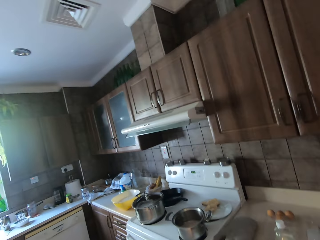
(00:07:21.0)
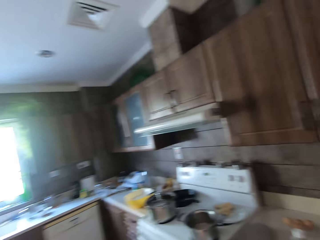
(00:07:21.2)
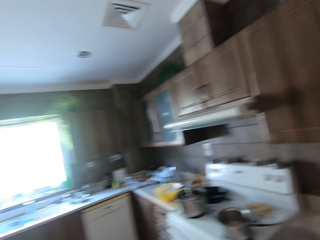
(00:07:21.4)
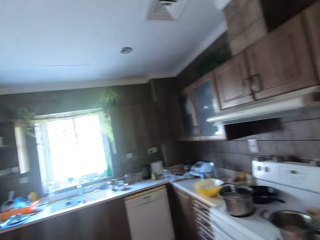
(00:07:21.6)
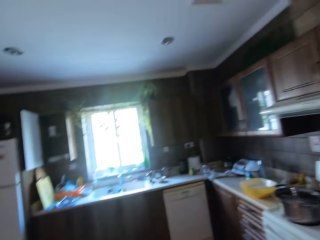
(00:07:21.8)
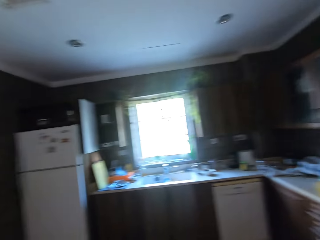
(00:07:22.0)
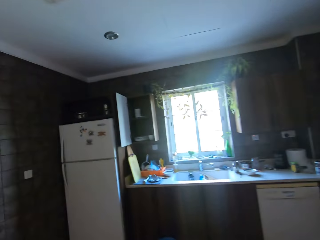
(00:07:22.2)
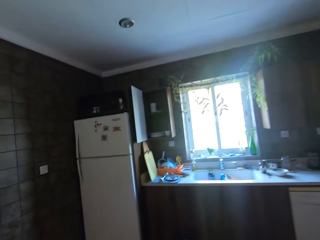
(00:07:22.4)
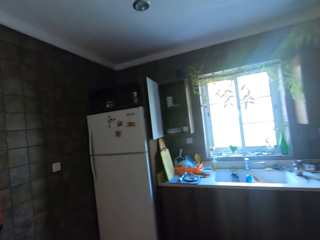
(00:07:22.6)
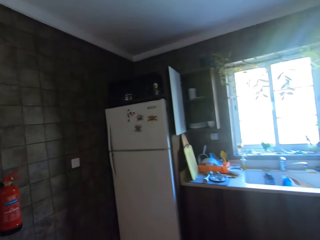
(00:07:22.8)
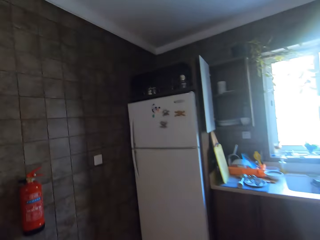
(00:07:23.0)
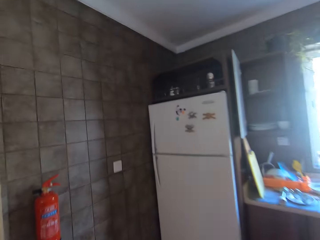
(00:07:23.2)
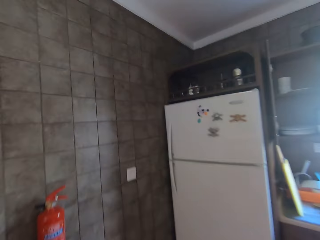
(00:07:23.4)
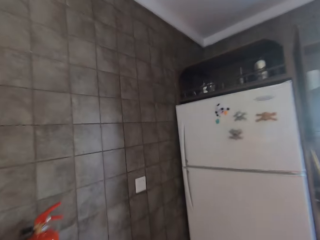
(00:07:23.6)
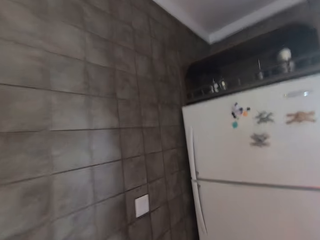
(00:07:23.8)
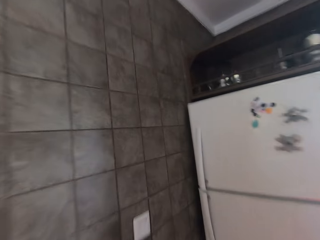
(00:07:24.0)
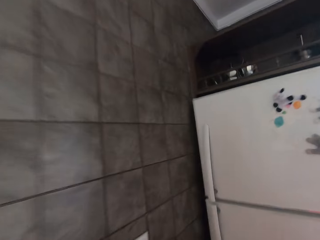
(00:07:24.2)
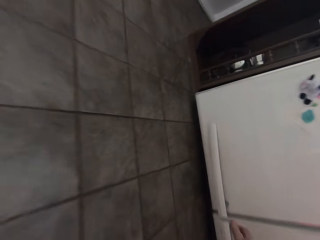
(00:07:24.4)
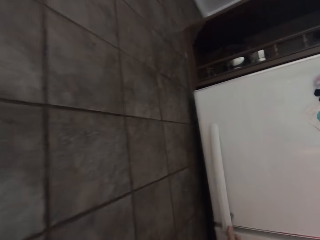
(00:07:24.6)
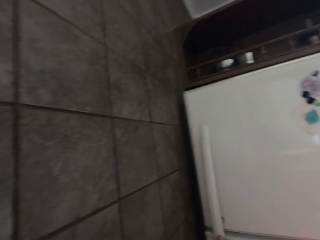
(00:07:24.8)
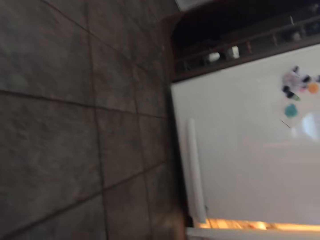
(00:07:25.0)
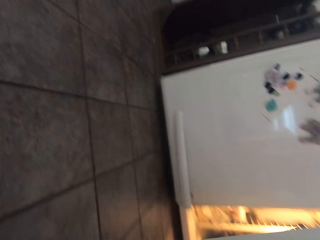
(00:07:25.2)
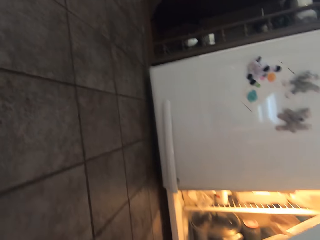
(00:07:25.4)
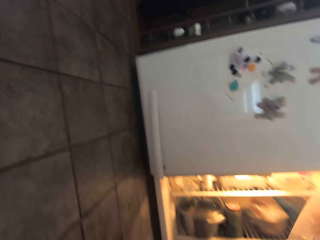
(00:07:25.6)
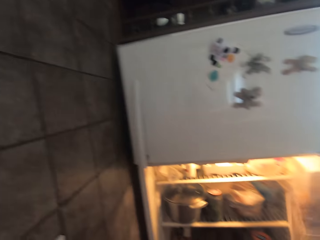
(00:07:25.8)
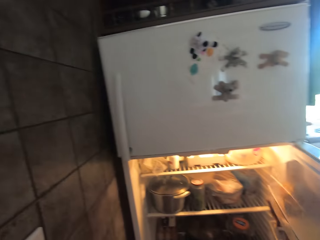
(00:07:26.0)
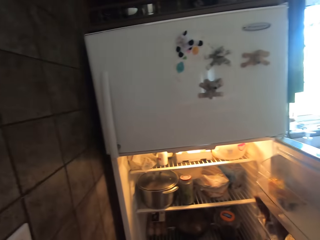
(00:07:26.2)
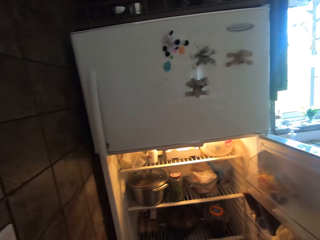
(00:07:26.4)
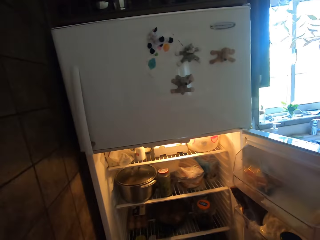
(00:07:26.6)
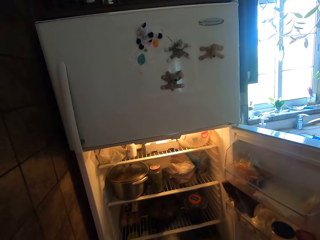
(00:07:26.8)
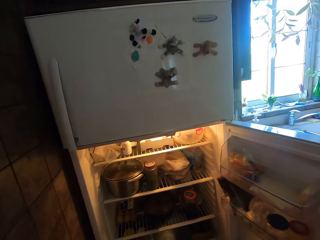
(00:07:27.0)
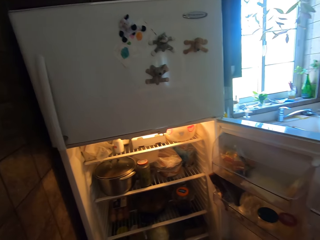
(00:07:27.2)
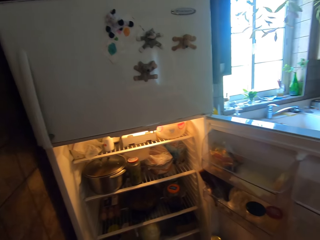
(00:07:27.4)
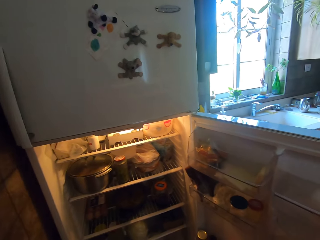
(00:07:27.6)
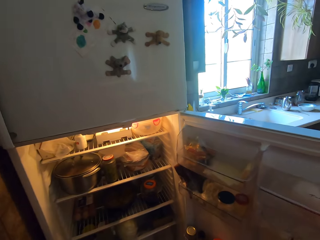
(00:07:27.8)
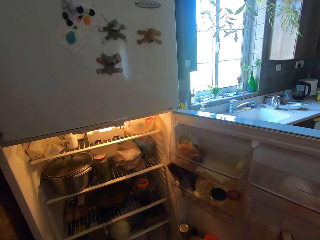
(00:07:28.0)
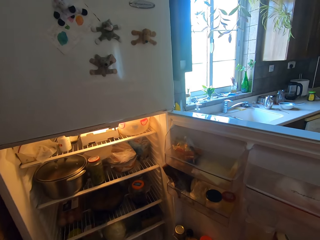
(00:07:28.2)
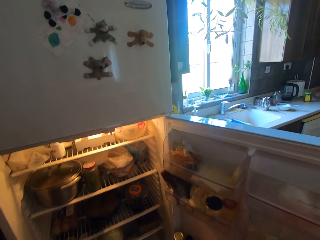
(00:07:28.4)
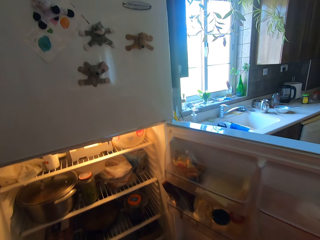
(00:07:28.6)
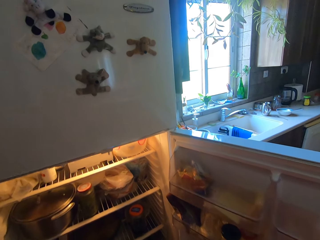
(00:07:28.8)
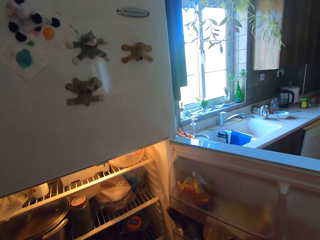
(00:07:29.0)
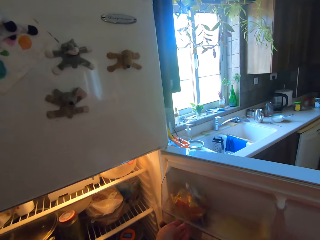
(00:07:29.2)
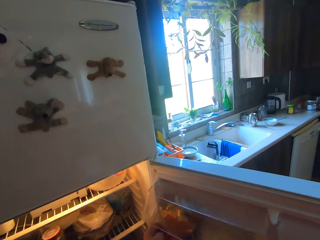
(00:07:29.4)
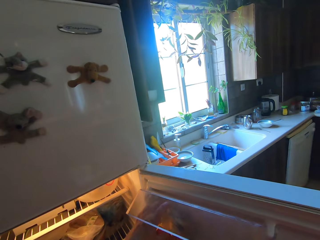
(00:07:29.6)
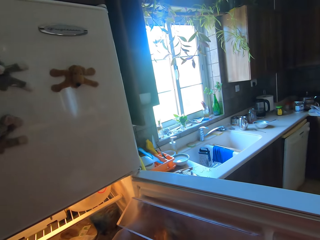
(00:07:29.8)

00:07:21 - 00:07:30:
The camera wearer walks towards the fridge. They open the lower fridge door.

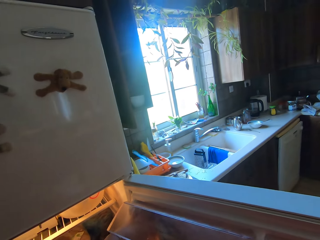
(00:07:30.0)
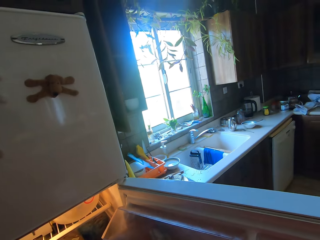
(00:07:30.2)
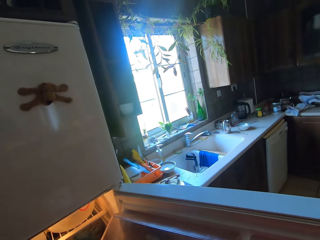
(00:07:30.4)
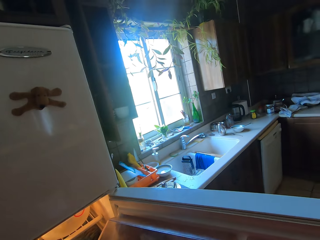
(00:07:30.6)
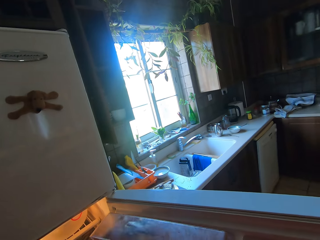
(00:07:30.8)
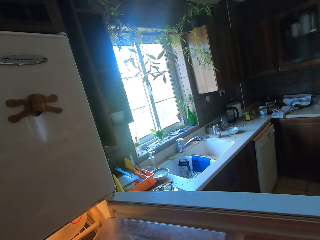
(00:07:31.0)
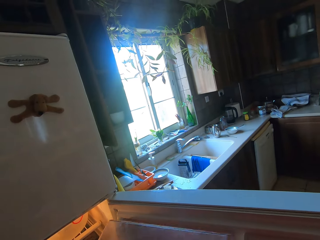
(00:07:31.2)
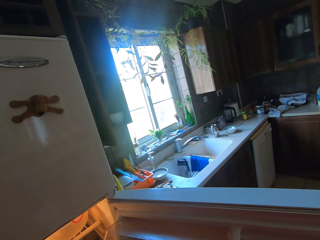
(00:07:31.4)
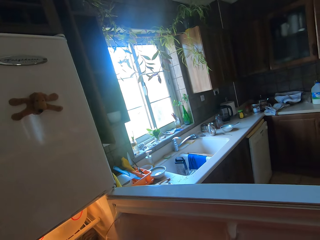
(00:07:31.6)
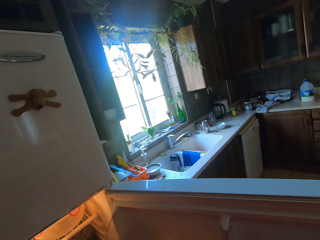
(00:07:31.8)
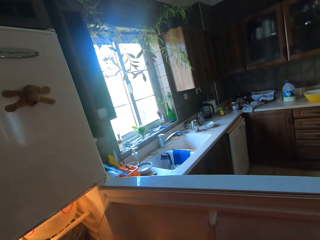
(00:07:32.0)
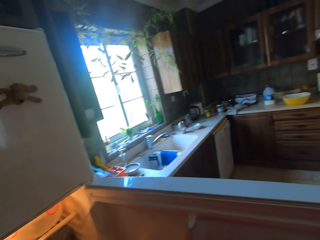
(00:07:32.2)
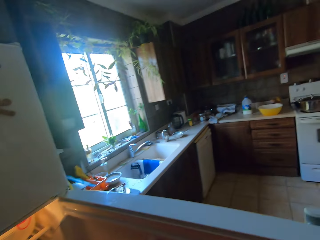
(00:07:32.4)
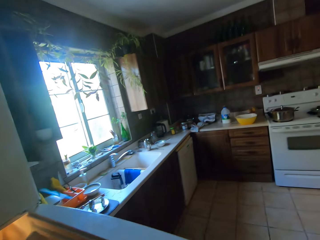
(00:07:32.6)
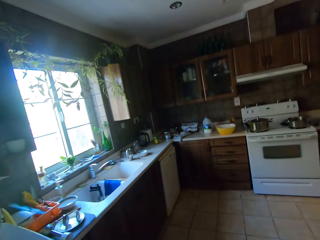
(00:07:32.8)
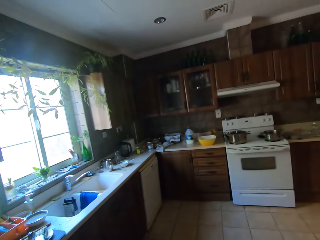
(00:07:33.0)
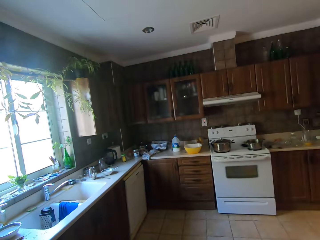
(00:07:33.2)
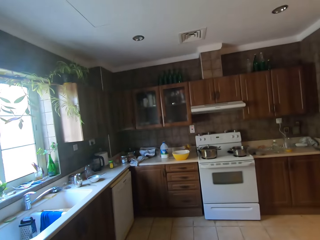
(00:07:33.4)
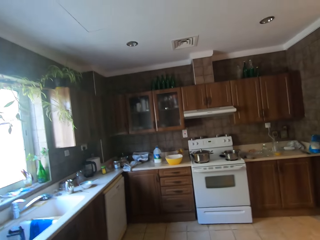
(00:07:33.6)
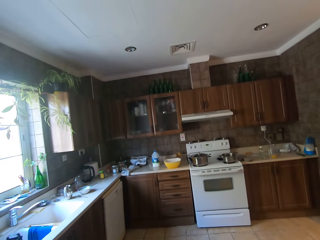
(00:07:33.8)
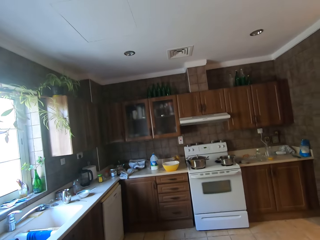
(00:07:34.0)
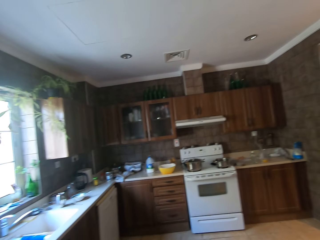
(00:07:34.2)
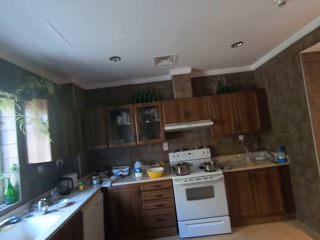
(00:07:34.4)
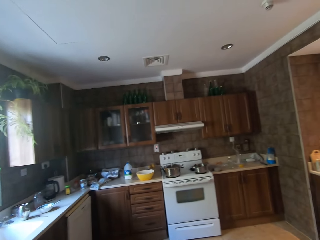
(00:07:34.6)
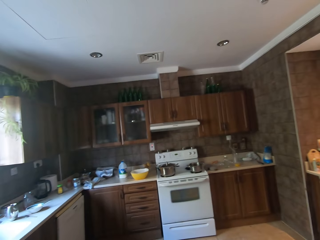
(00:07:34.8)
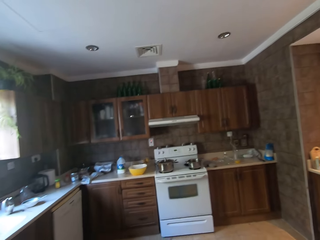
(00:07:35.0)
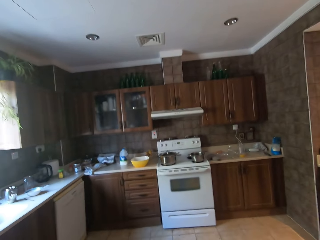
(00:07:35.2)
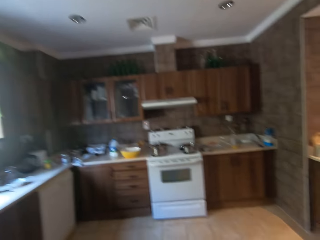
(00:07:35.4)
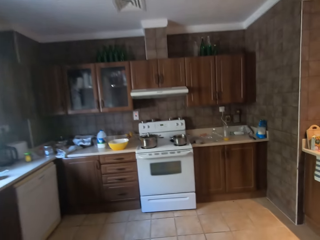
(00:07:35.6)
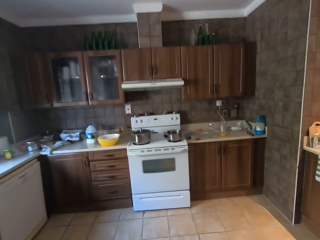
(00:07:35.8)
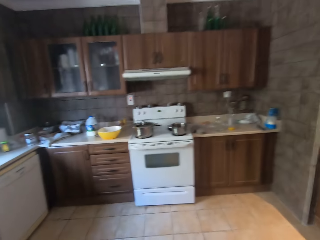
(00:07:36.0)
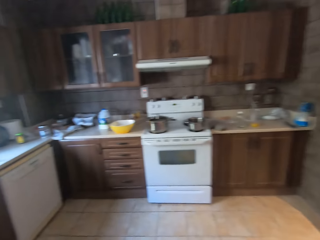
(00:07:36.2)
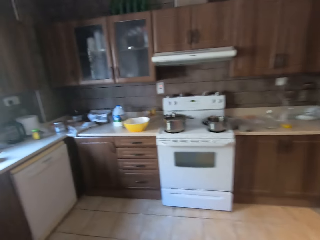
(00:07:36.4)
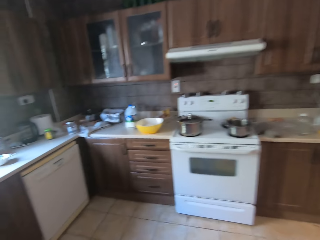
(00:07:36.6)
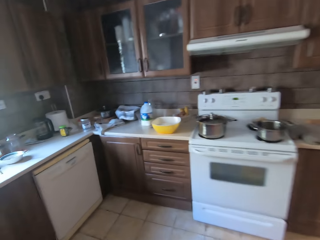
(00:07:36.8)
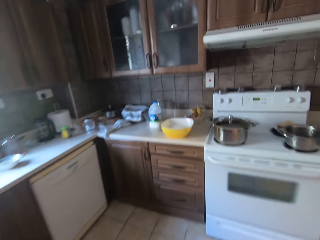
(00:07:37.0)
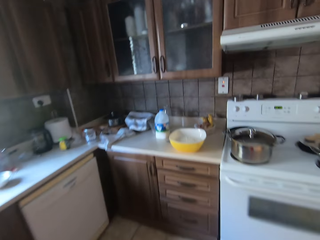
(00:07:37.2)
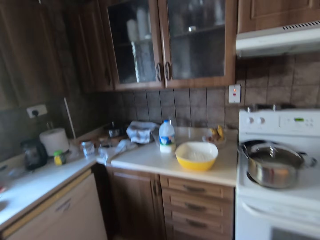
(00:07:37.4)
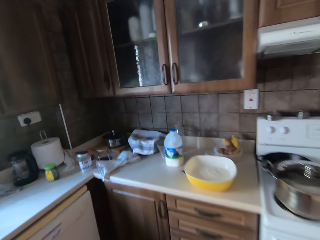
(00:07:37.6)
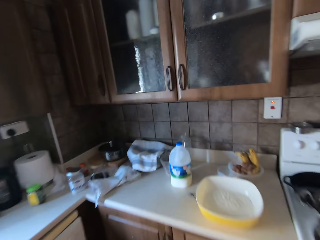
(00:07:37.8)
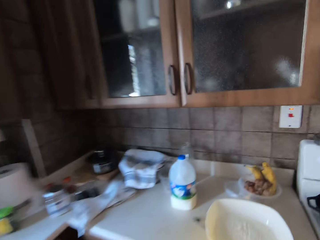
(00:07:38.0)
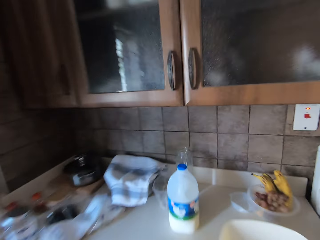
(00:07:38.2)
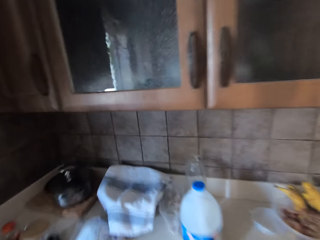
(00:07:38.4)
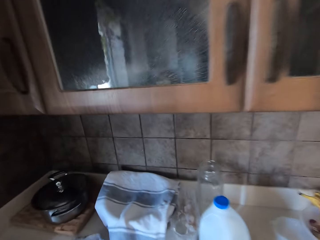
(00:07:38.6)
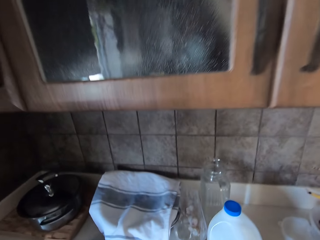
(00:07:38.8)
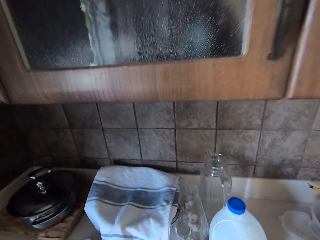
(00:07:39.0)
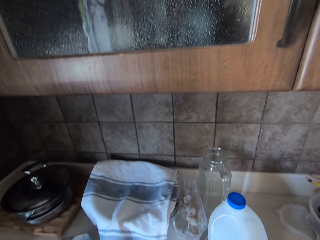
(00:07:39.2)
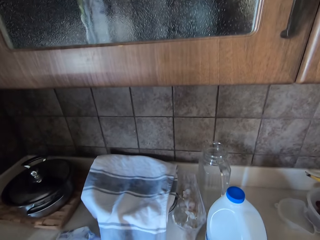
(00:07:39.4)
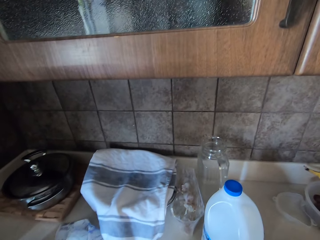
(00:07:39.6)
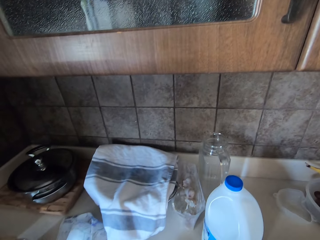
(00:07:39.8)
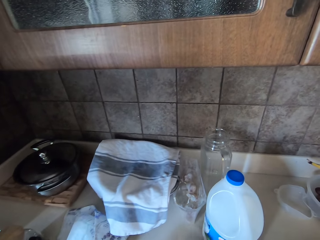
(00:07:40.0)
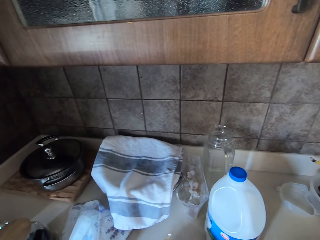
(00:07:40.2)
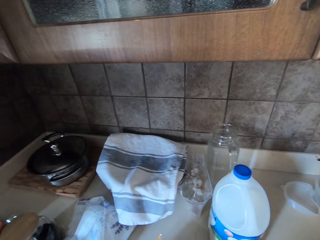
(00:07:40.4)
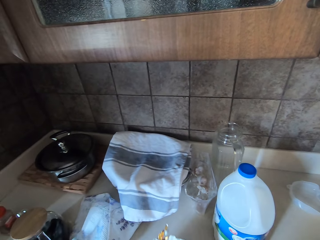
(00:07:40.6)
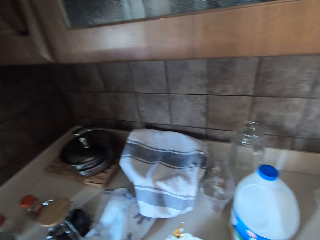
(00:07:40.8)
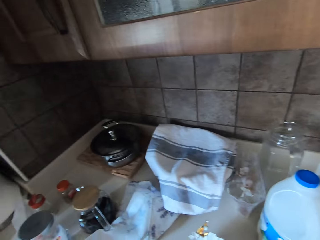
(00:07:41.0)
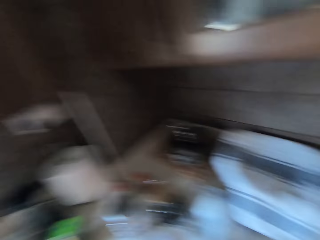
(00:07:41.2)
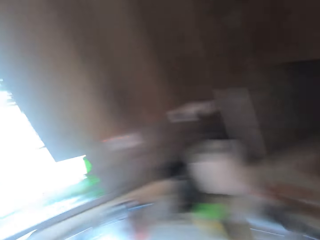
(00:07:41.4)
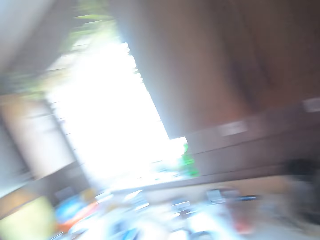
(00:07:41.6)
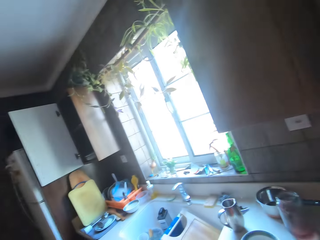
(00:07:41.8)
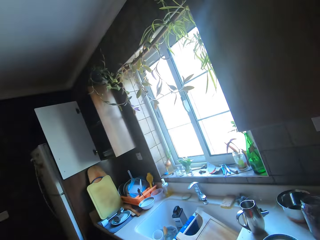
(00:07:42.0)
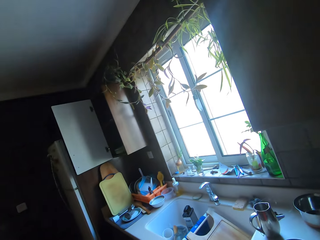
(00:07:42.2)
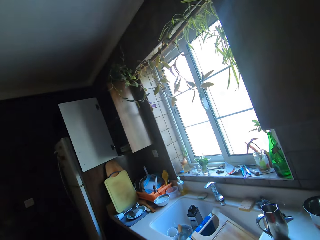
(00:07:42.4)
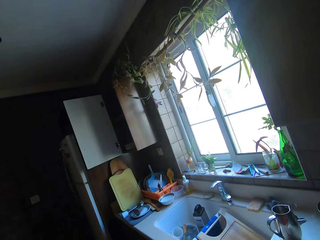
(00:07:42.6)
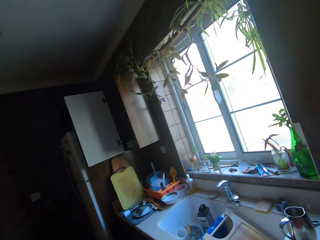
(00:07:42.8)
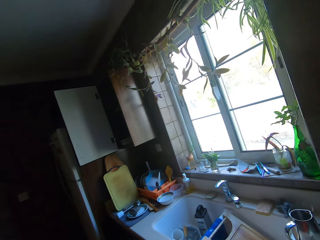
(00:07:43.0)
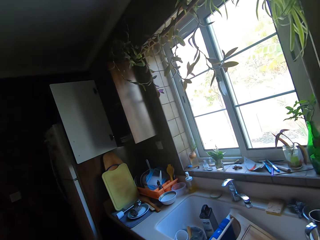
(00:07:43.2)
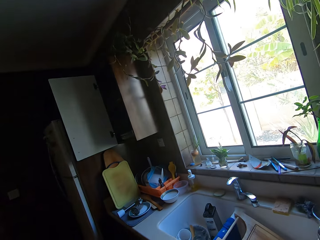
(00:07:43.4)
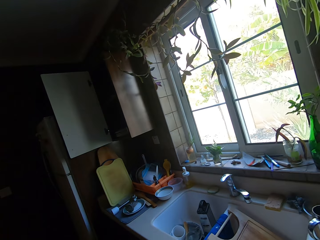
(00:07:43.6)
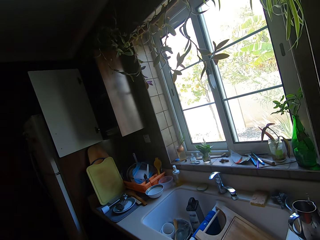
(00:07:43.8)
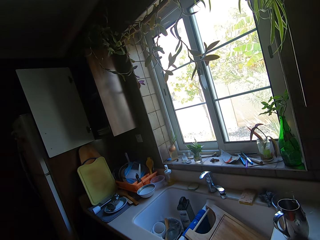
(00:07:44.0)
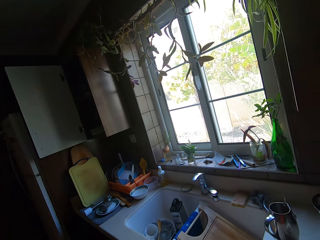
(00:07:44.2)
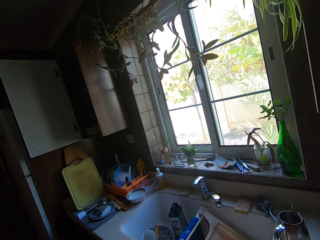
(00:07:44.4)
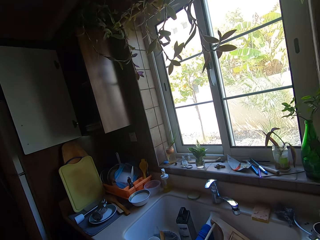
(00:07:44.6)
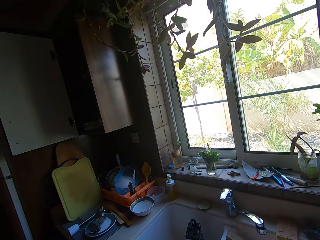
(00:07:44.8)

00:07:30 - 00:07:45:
The camera wearer picks up something from the refrigerator. They close the refrigerator. They walk towards the cooker stove. They look at the sink area.
